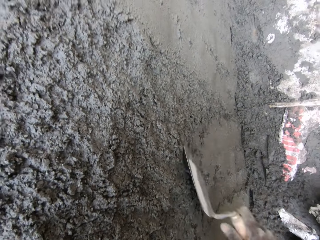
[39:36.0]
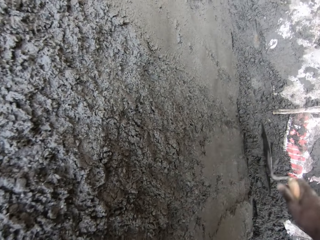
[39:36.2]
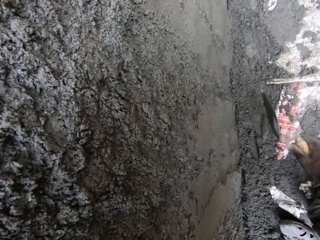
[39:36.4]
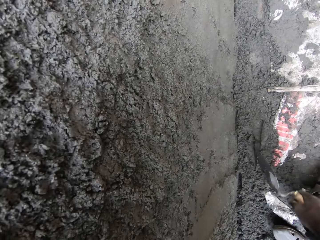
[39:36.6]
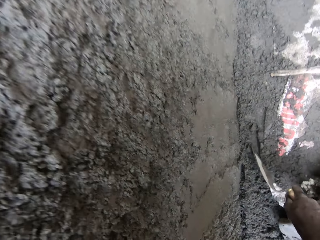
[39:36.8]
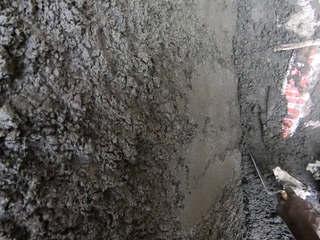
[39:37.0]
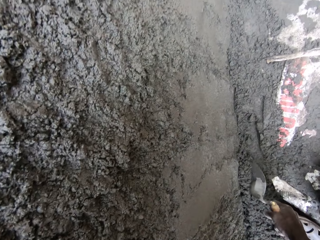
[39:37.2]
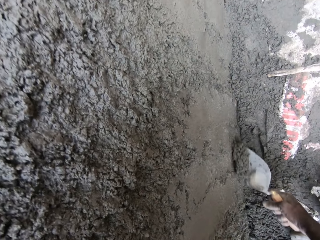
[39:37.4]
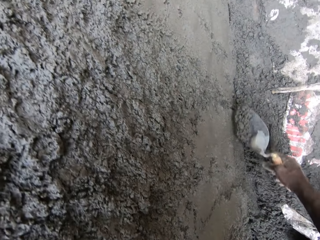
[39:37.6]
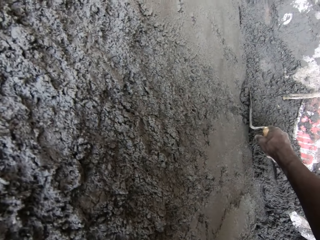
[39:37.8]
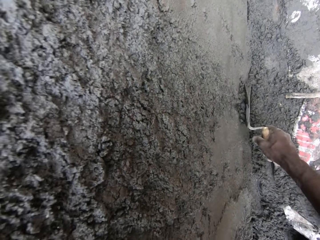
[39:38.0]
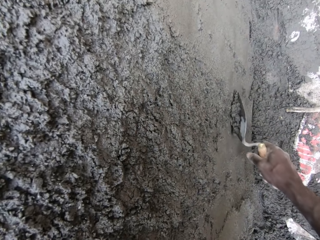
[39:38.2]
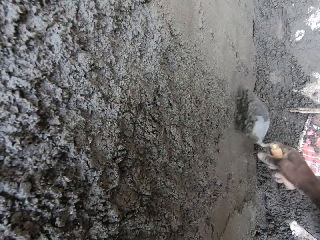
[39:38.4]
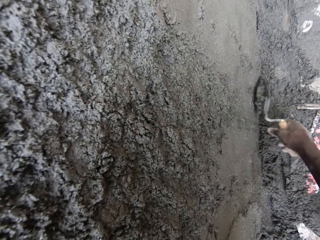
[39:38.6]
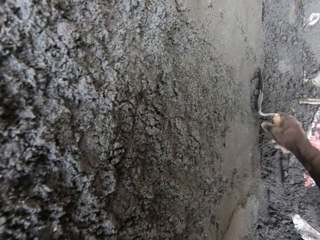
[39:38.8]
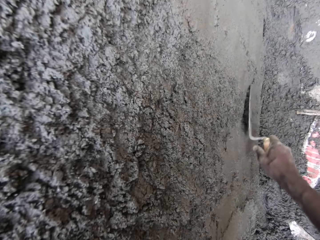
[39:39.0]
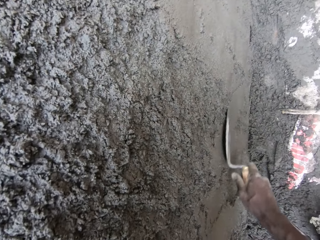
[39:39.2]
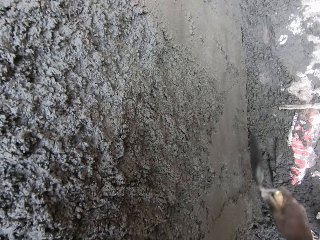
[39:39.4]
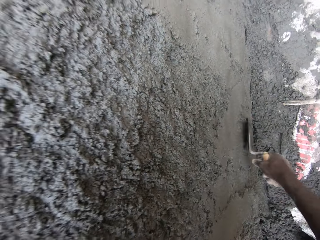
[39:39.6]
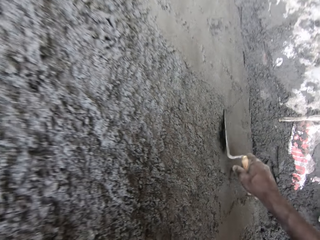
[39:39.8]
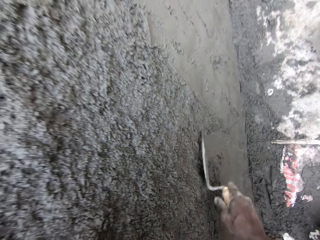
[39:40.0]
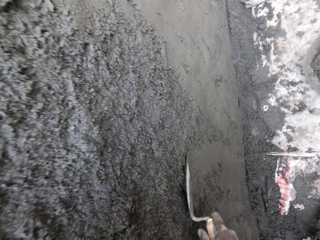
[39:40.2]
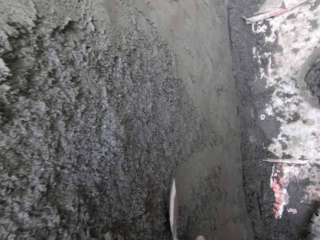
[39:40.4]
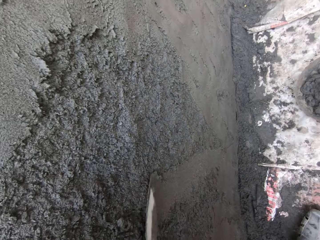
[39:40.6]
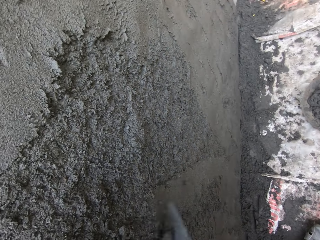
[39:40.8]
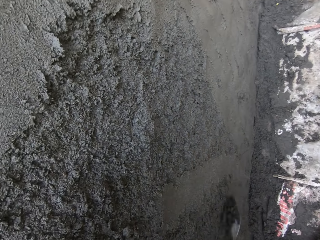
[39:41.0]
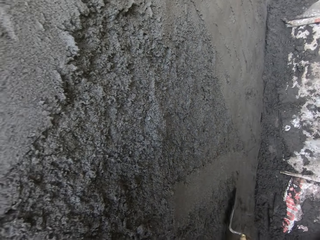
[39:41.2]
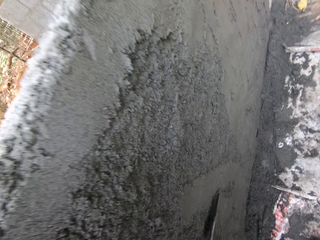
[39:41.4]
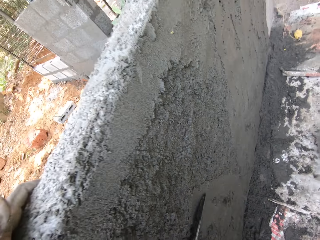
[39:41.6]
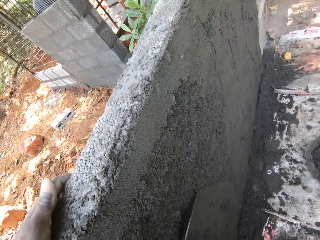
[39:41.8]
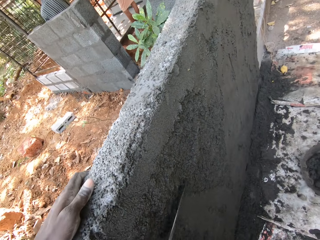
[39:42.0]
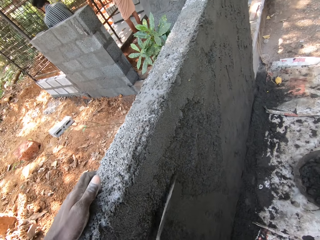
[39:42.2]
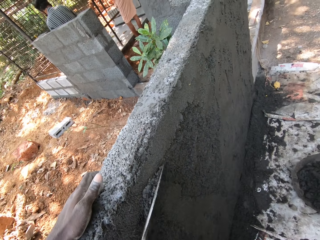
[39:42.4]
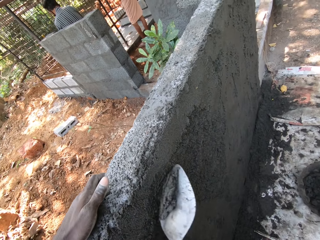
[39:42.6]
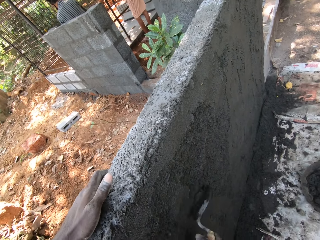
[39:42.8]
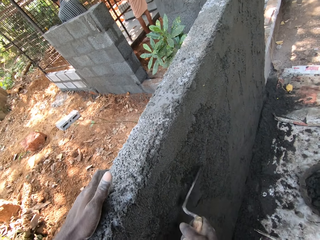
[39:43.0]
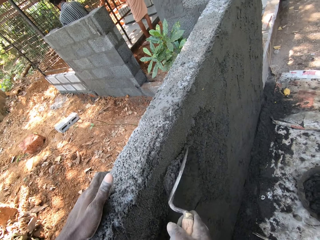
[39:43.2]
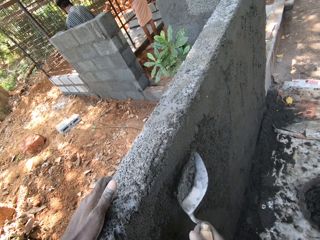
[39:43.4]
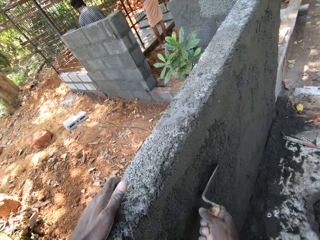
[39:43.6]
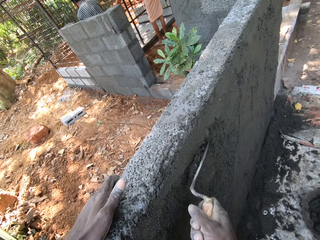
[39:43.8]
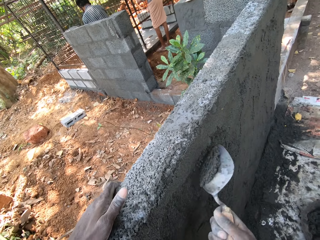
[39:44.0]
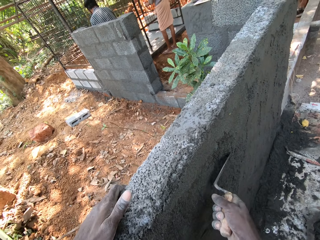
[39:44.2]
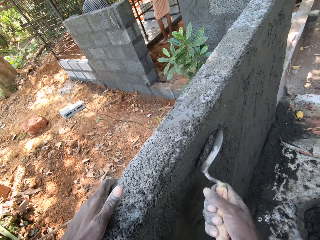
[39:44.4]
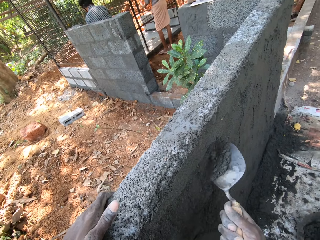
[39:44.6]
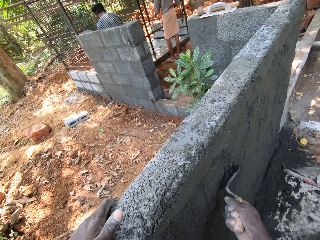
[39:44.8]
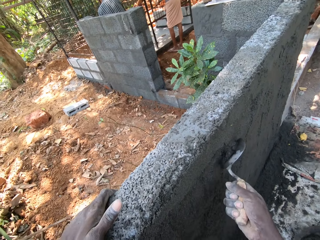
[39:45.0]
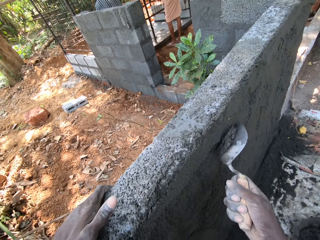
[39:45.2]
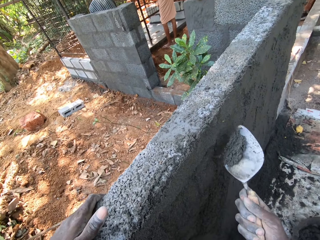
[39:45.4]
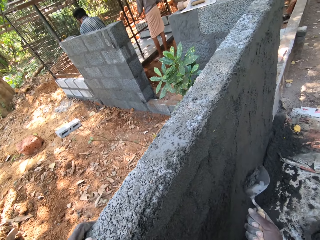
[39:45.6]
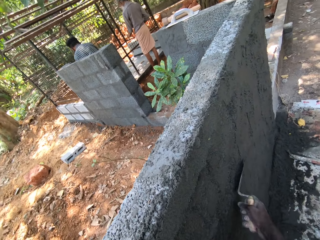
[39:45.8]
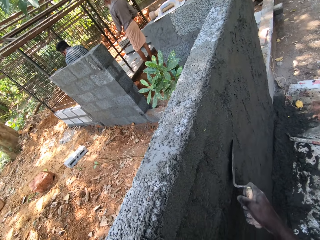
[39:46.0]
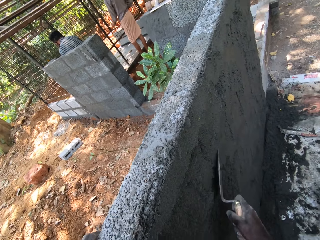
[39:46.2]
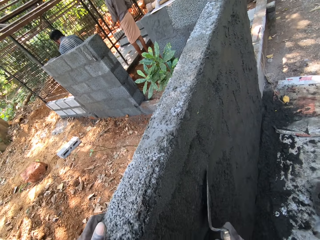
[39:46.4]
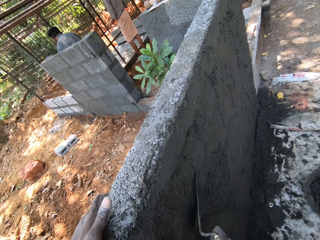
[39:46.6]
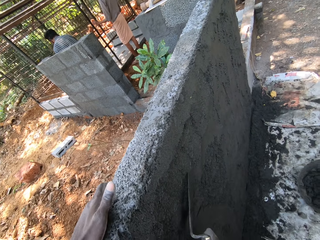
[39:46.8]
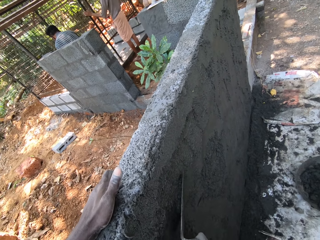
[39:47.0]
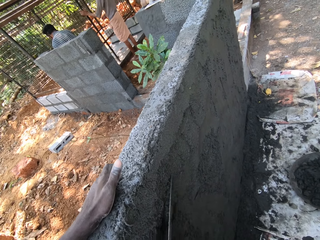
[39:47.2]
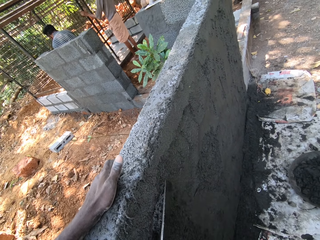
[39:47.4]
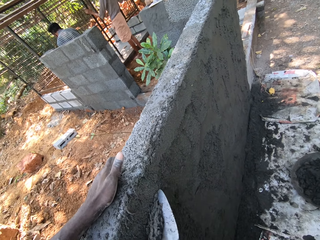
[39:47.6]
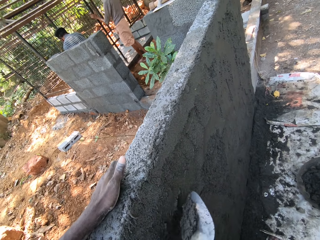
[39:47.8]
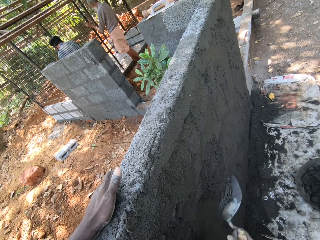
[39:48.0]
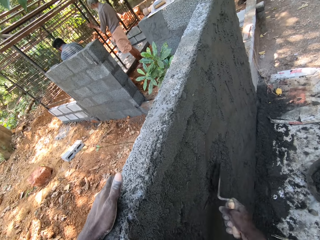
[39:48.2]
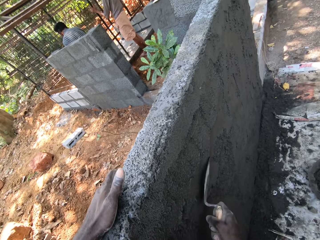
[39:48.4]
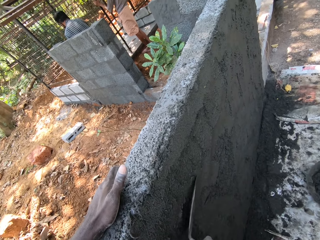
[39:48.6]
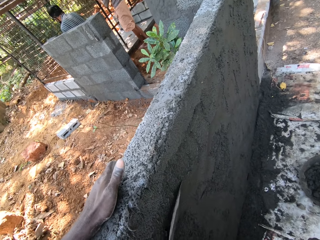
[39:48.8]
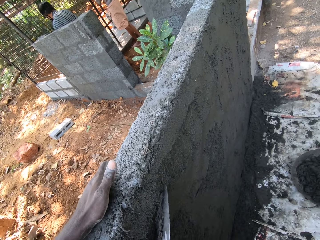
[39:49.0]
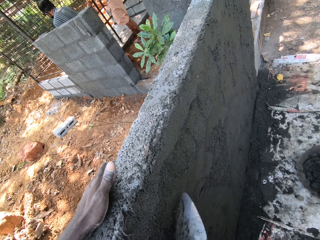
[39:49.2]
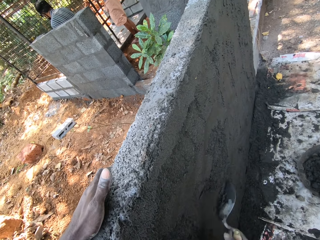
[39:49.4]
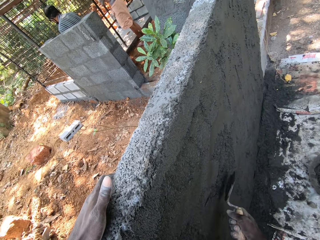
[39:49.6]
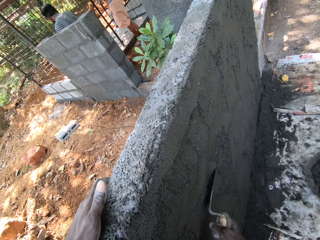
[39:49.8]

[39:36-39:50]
The man sands the iron cage with the sanding paper in his hands. Another man sands the iron cage with the sanding paper in his hands.

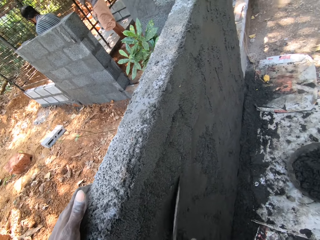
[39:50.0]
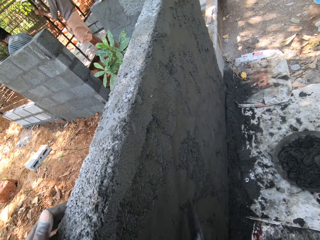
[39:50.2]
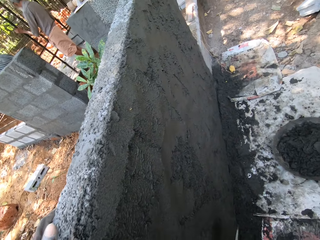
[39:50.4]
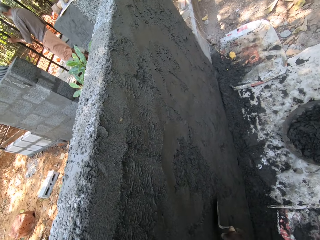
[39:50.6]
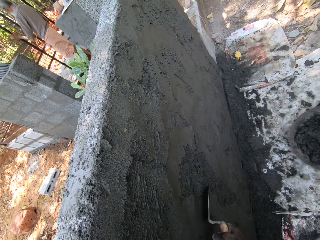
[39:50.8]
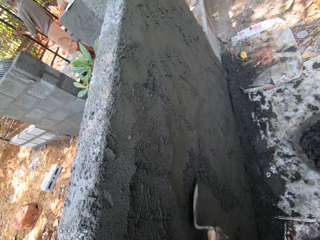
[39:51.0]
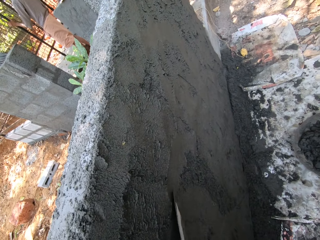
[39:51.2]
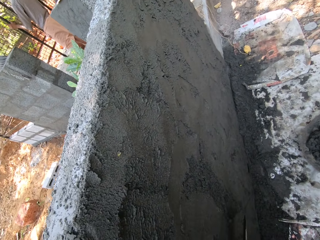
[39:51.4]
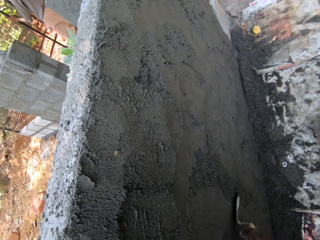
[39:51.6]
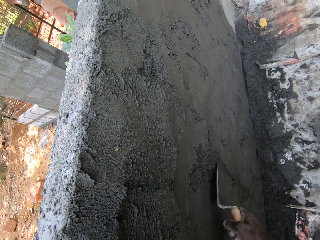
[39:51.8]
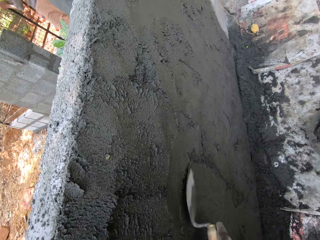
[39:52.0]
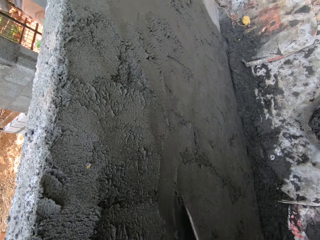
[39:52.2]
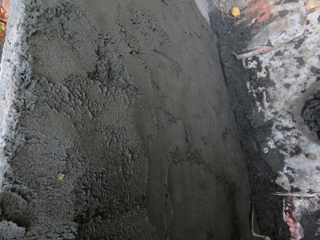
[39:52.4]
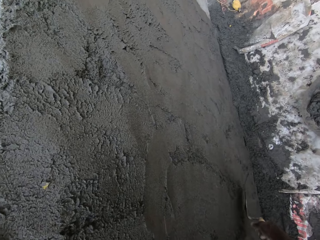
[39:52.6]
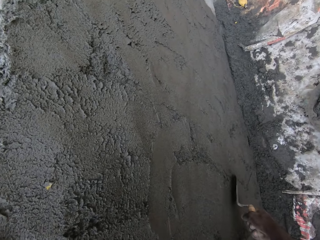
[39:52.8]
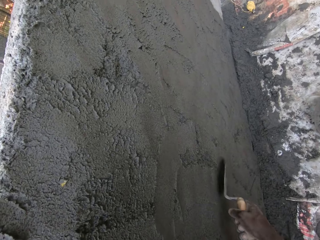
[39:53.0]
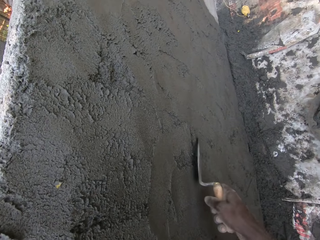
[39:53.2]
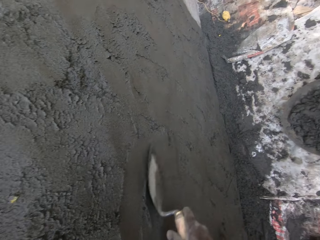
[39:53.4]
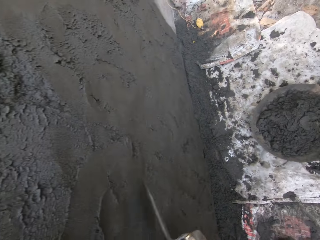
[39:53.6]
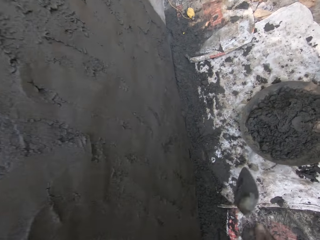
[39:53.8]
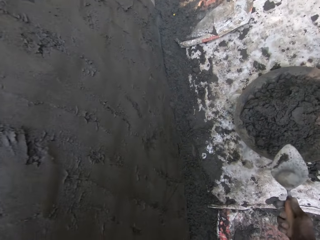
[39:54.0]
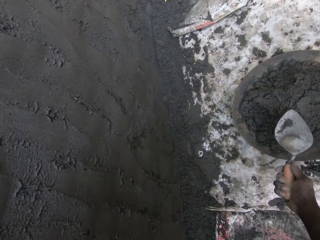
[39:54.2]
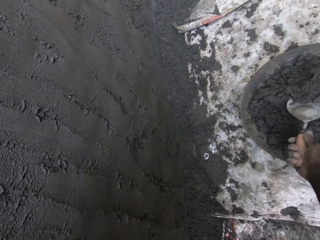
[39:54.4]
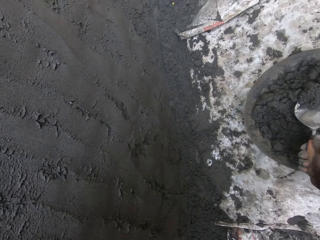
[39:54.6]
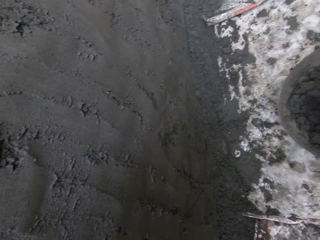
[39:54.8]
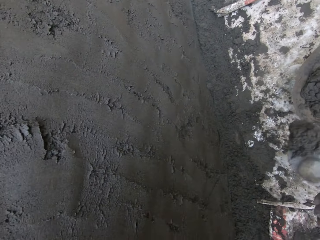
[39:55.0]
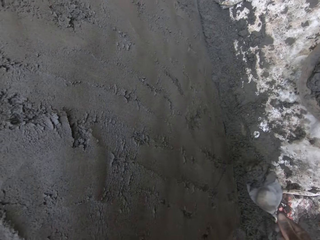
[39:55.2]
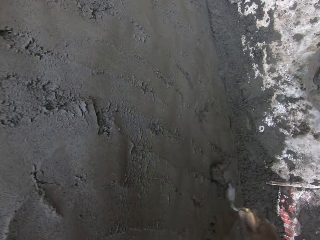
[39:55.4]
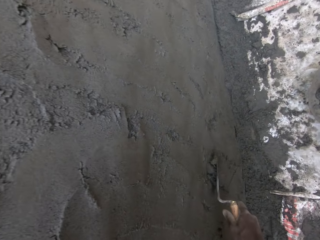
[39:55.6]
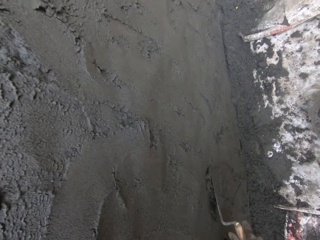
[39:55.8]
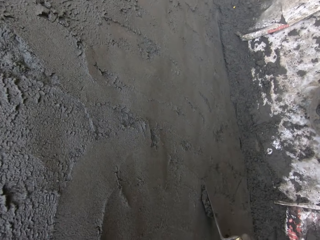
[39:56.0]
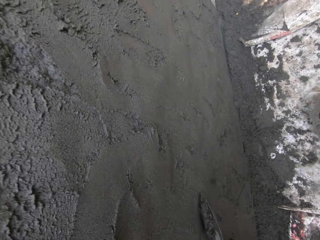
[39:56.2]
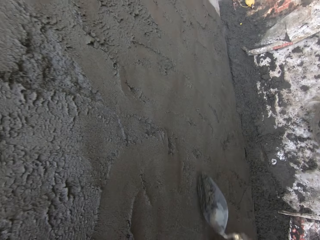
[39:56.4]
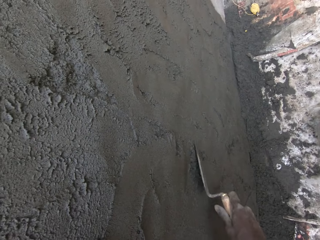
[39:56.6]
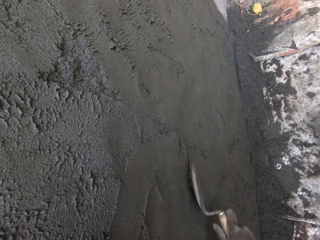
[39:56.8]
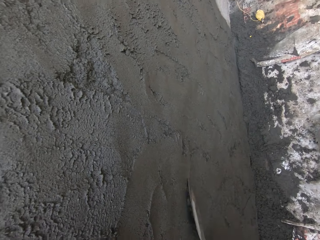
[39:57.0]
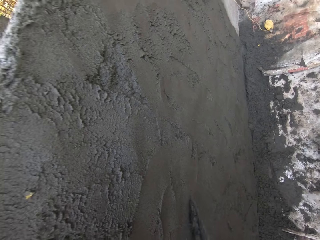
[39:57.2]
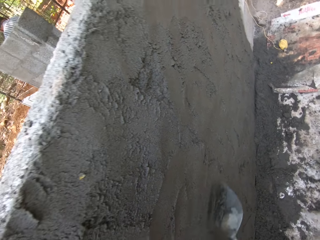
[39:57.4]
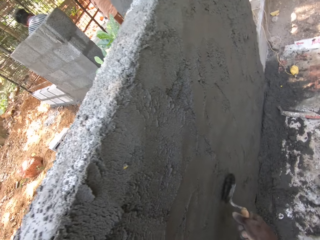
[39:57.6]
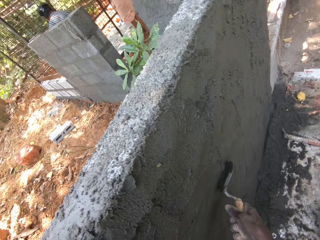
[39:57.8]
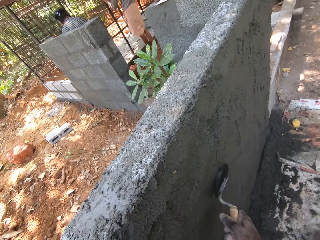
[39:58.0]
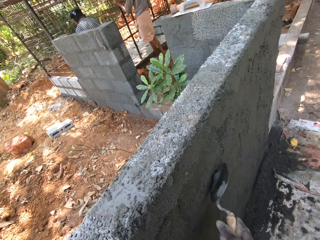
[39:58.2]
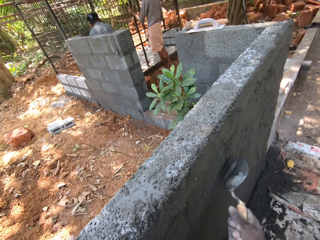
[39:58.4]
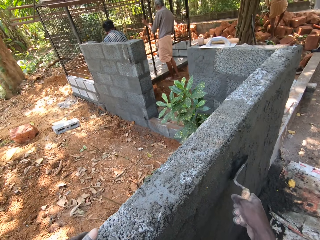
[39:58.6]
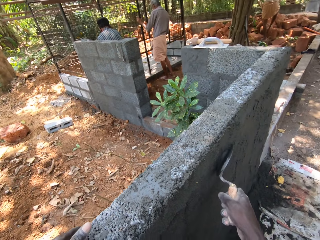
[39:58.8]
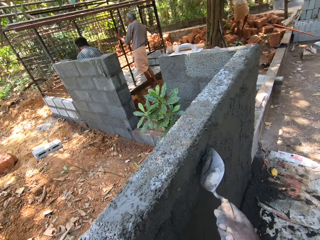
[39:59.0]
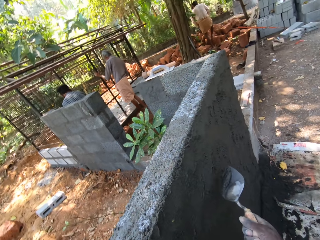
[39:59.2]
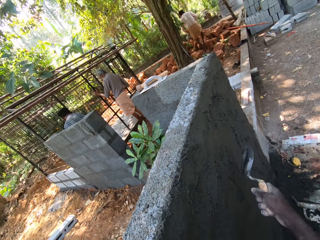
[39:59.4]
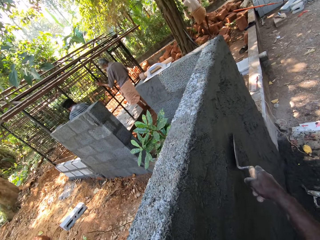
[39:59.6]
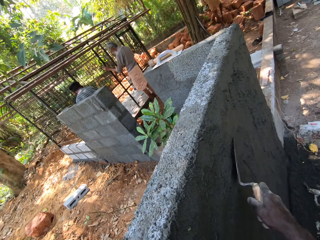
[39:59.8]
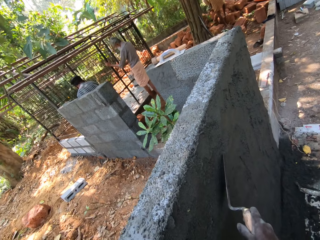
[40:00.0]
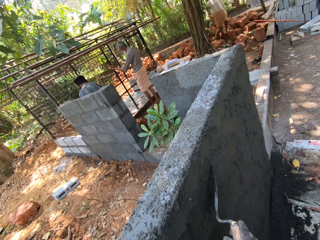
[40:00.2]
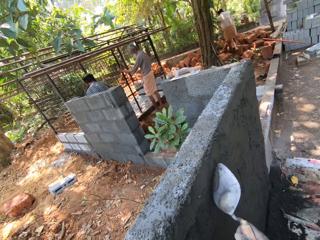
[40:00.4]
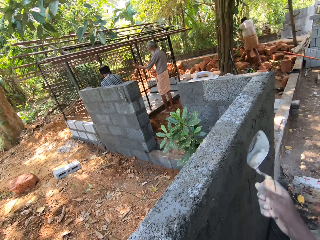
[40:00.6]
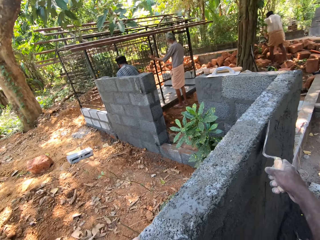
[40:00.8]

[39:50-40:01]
The camera wearer scoops some mortar inside the head pan with a hand trowel in his right hand. He throws the mortar on the hand trowel by the wall. He plasters the wall with the brick trowel. He smoothens the mortar on the brick. The man sands the iron cage with the sanding paper in his hands. Another man sands the iron cage with the sanding paper in his hands.
